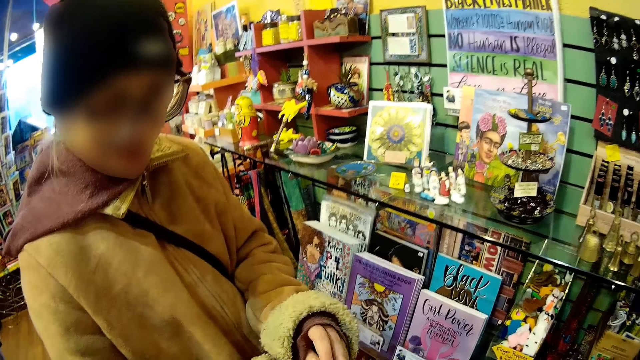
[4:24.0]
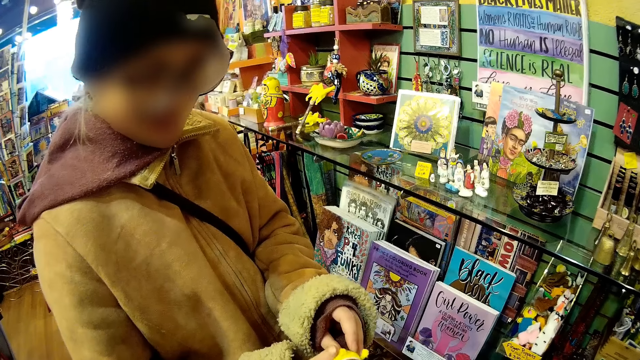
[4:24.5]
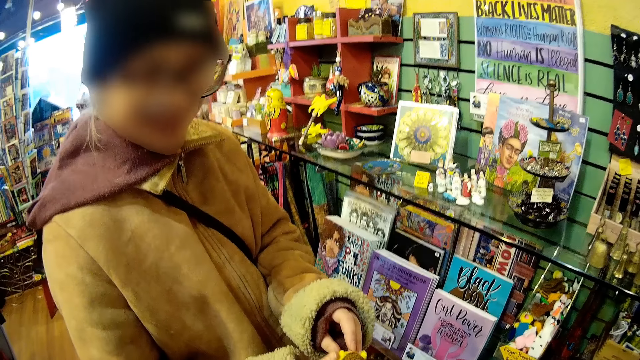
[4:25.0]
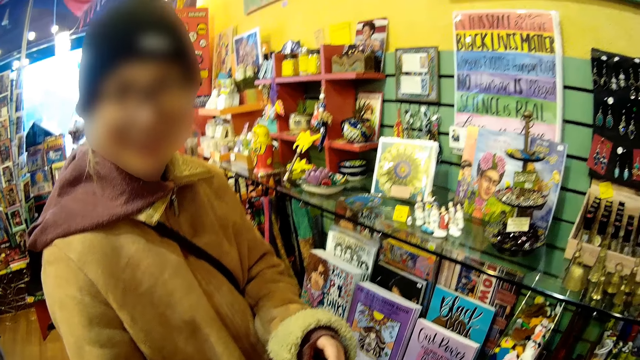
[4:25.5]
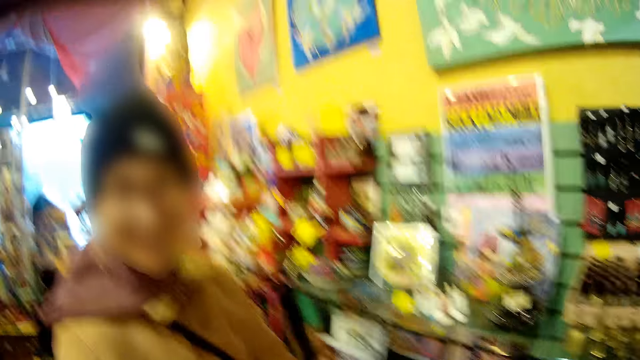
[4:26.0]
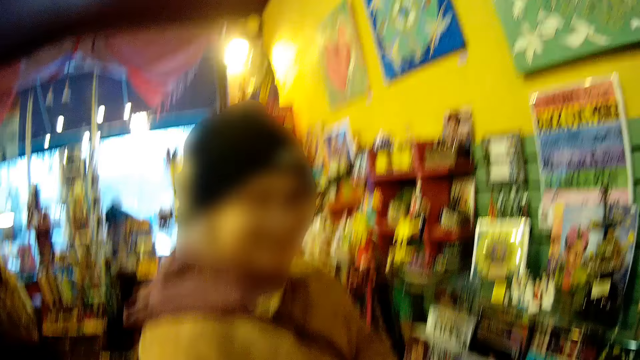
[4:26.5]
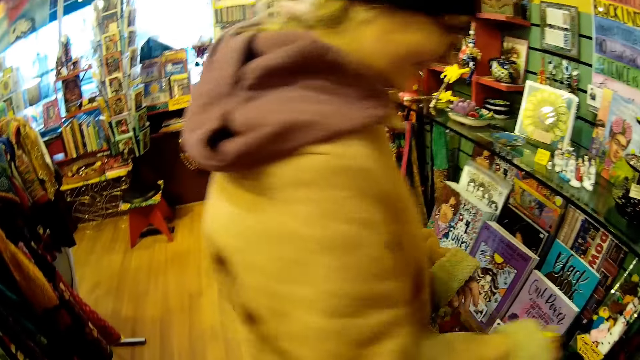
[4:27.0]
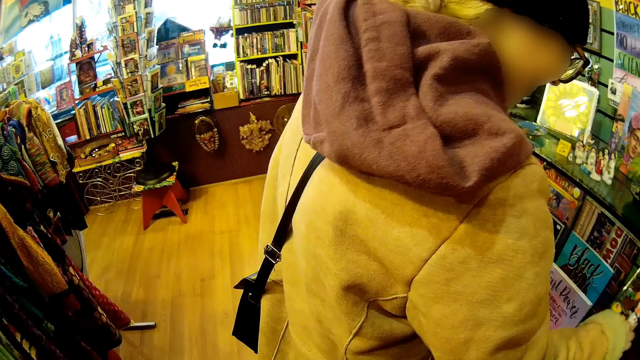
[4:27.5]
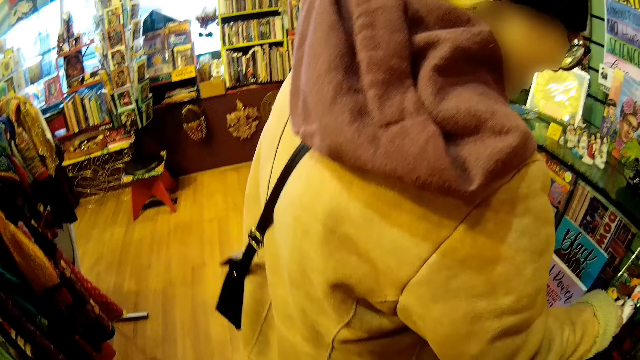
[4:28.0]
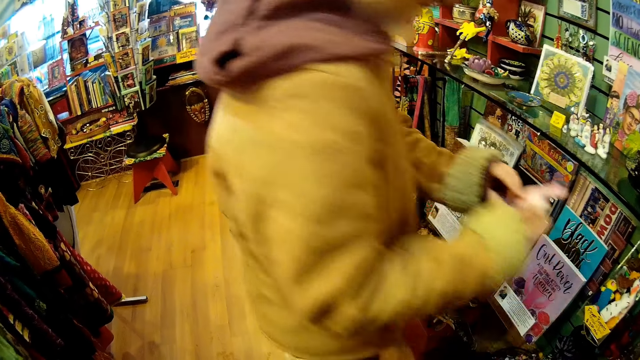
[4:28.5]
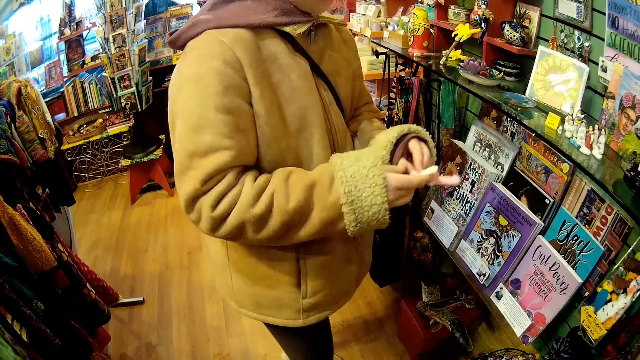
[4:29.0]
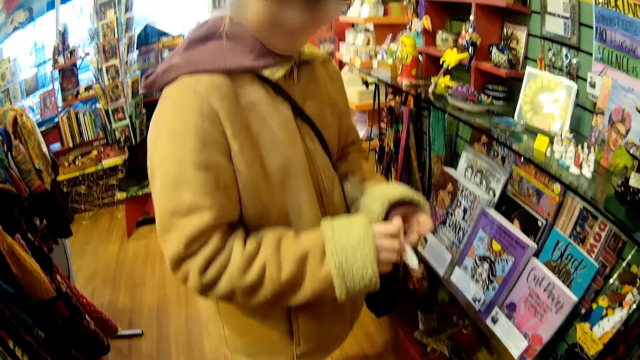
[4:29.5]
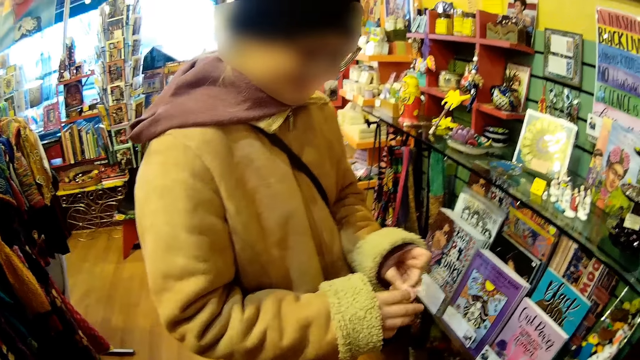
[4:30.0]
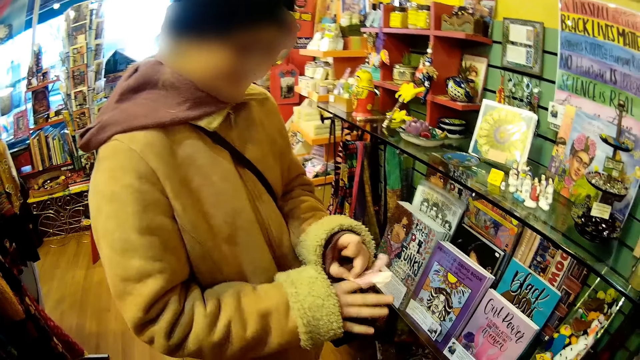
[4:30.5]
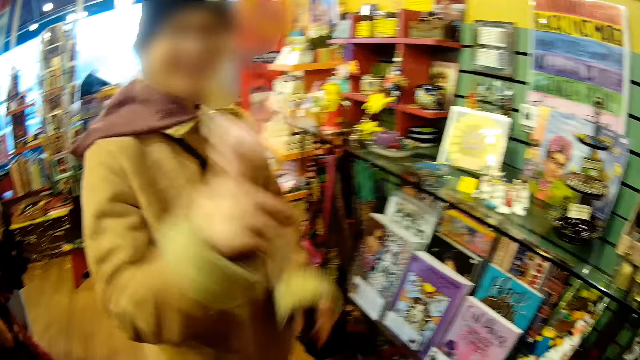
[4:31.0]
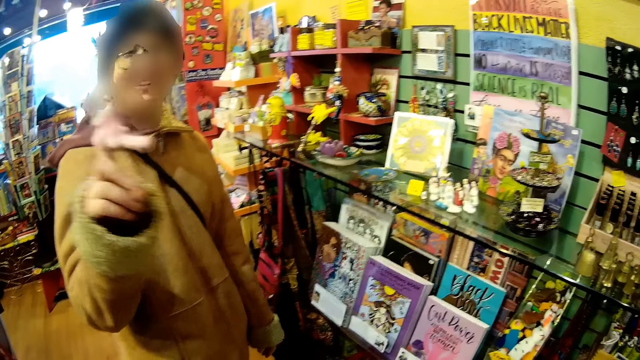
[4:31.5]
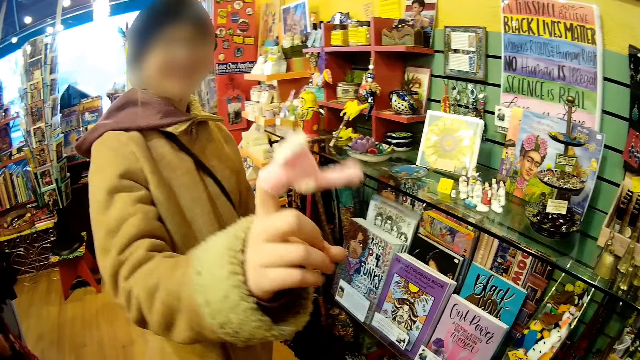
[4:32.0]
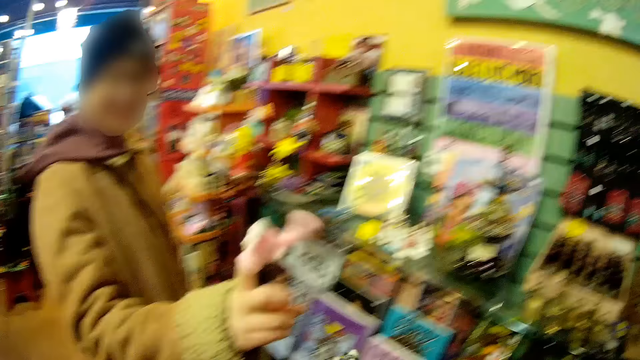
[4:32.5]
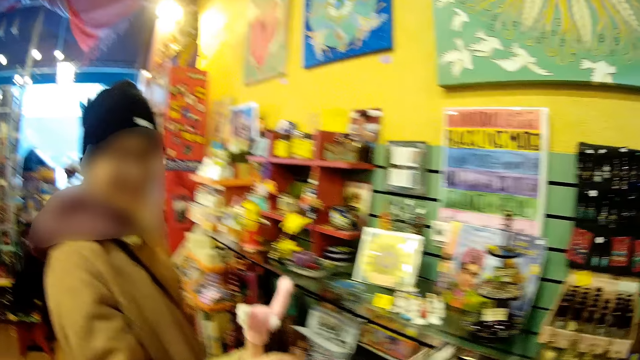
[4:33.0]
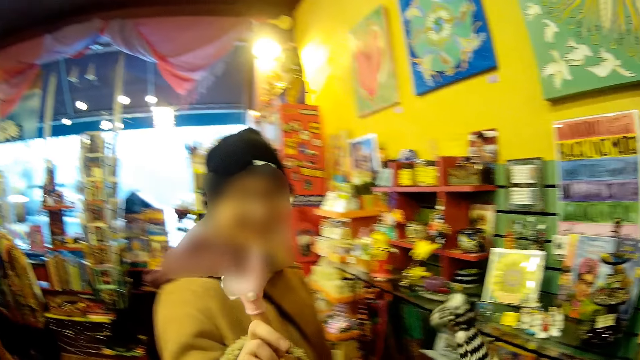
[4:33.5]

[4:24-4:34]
A person returns something on the shelf. The person picks something. The person fits something on the finger. The person tries something on the finger.

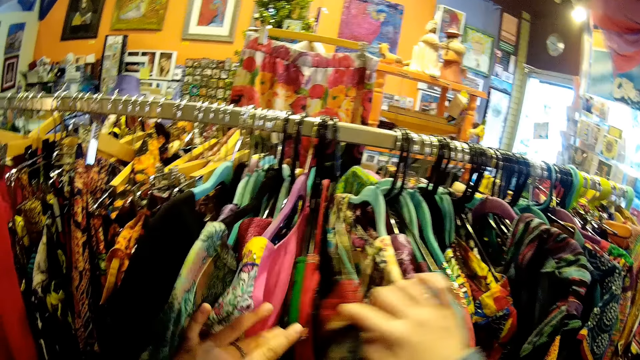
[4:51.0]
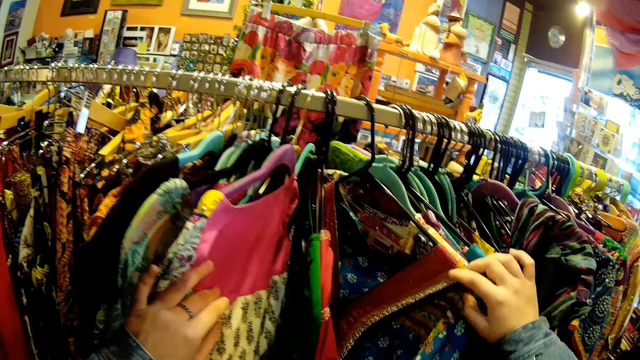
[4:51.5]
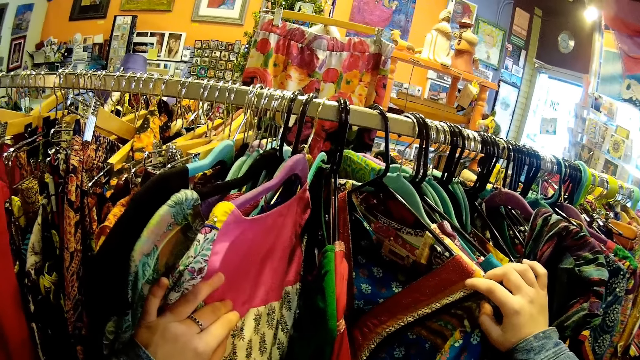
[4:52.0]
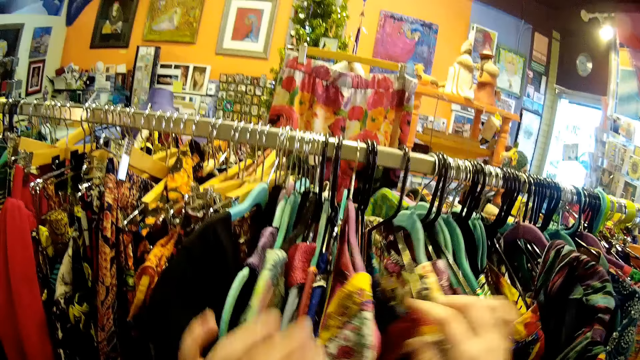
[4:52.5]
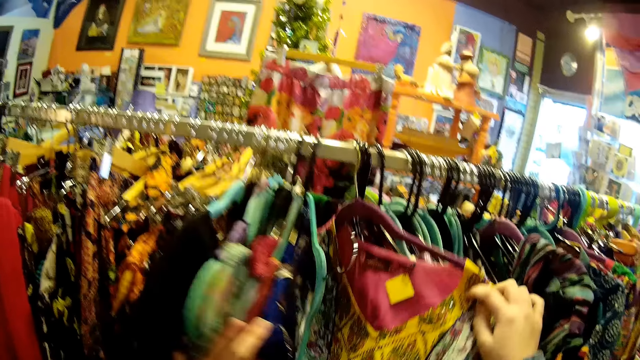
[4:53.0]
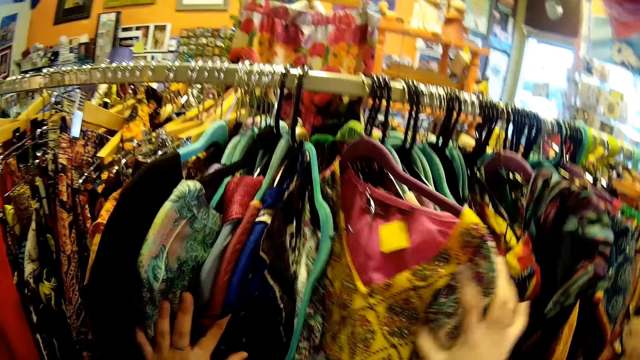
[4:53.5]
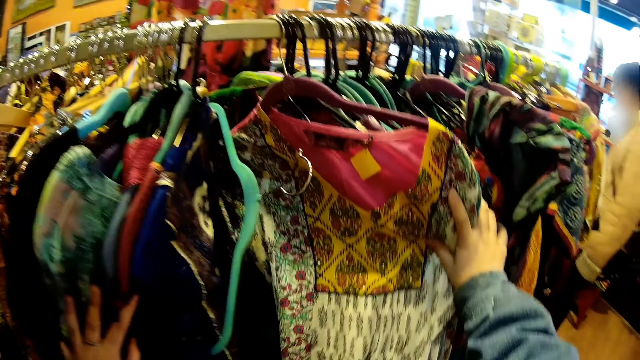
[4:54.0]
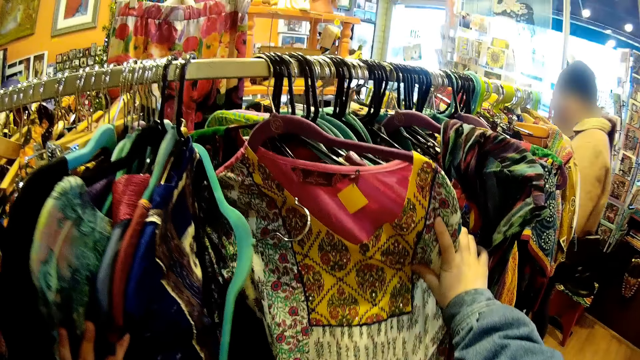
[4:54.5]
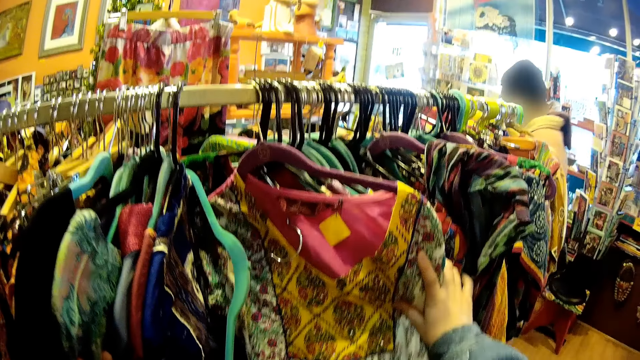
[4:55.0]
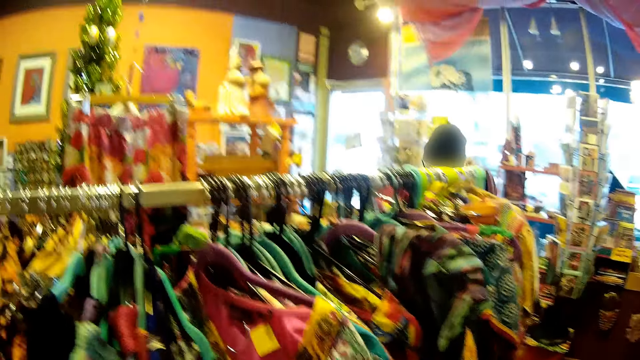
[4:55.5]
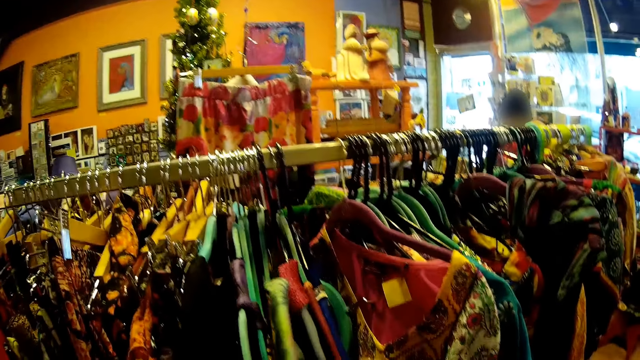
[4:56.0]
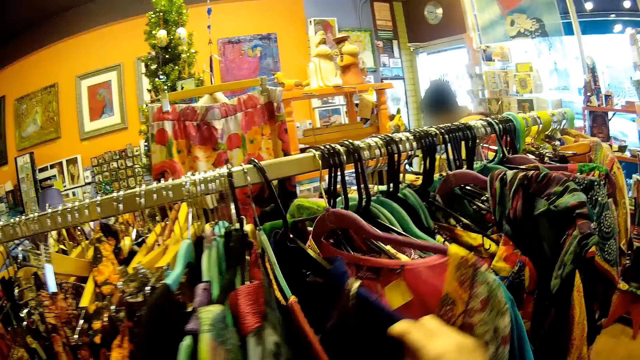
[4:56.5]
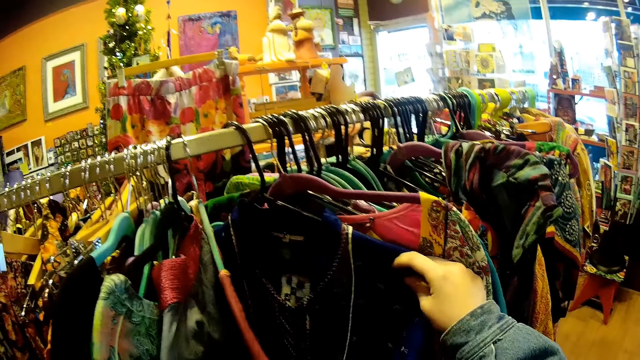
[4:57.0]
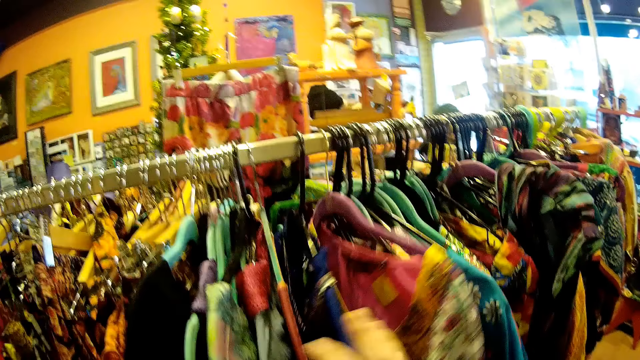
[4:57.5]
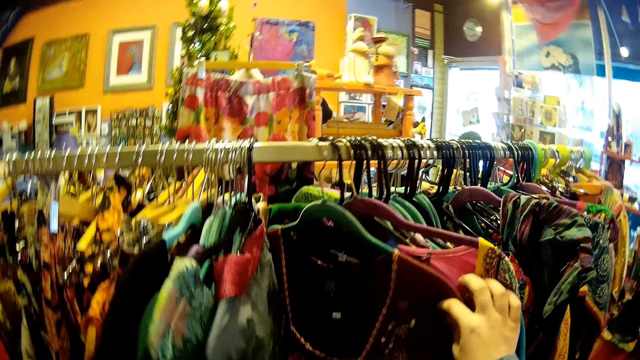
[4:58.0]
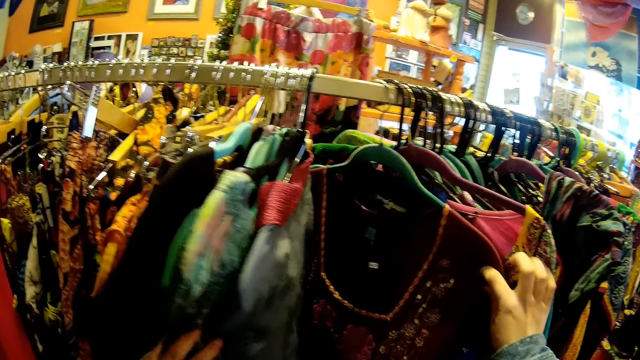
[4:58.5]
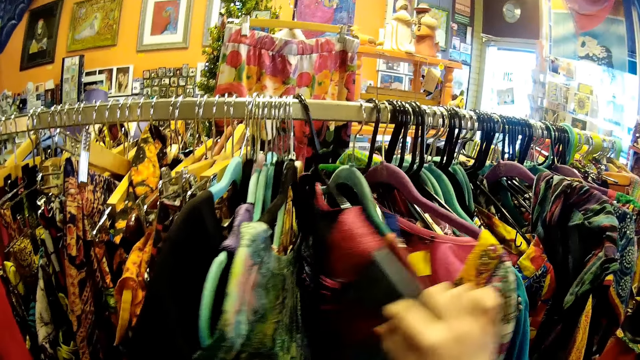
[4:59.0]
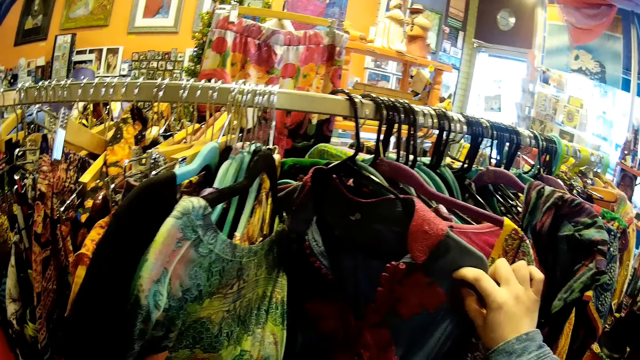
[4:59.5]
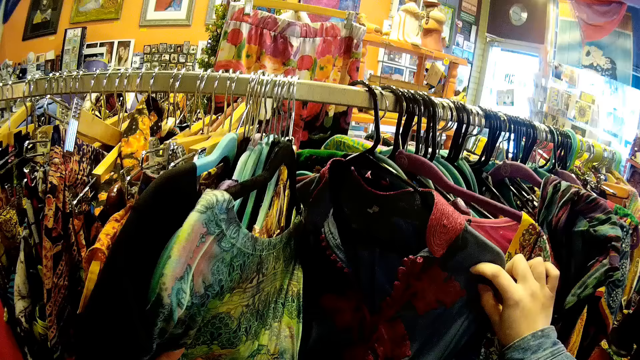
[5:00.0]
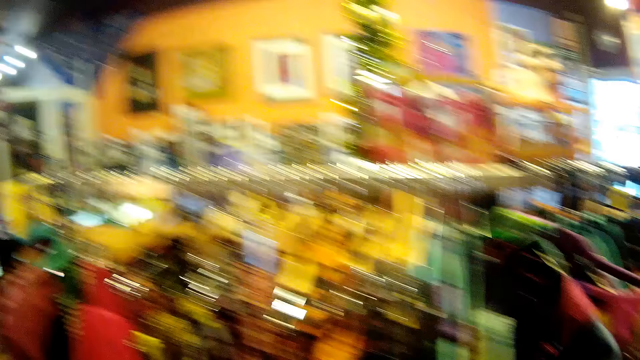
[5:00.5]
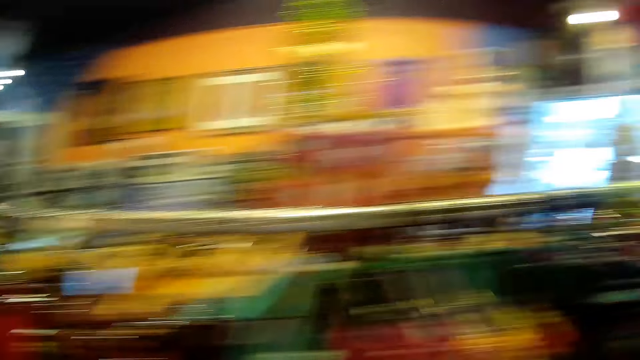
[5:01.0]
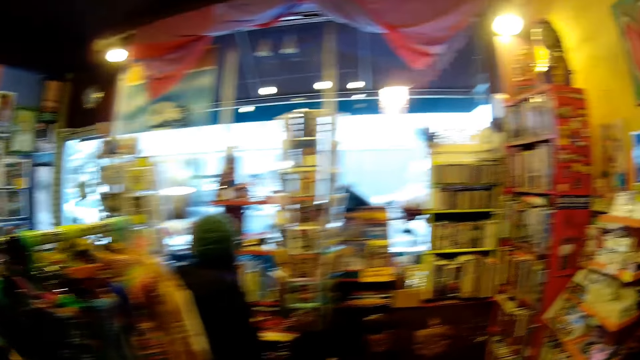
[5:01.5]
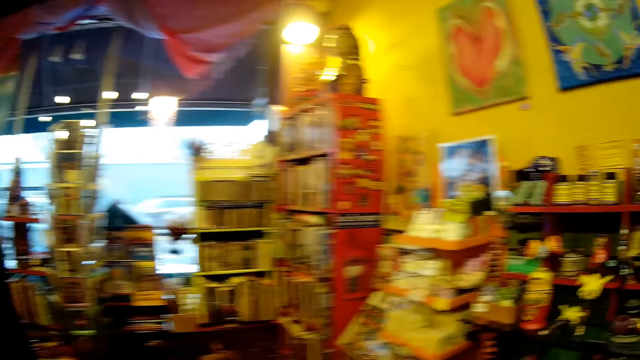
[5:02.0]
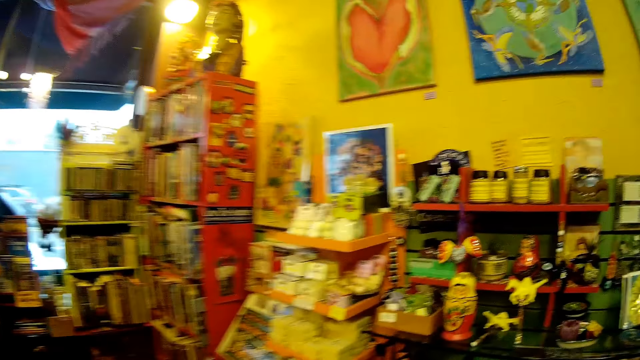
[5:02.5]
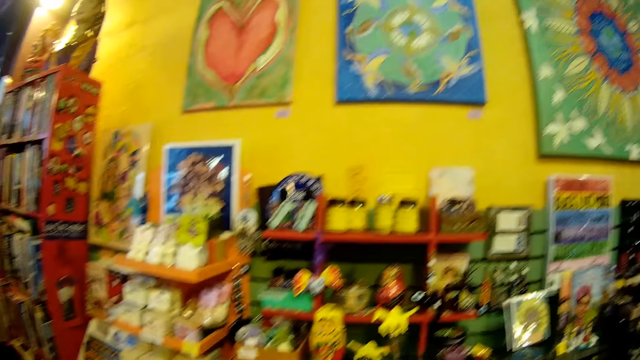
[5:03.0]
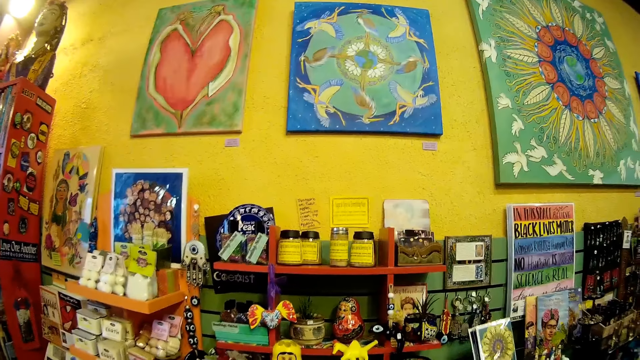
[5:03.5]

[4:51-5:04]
The camera wearer moves the clothes. They look at the clothes. A lady walks around. The camera wearer moves the clothes repeatedly. They walk around. They move away from the cloth hanger.
